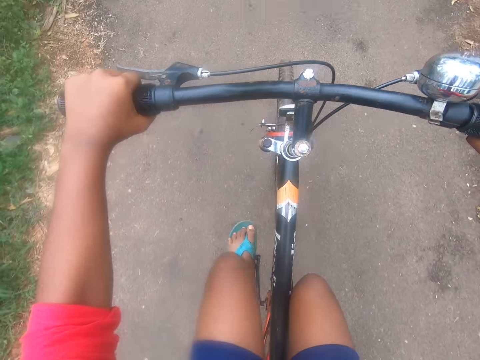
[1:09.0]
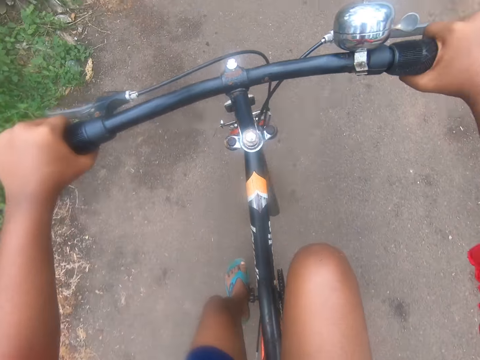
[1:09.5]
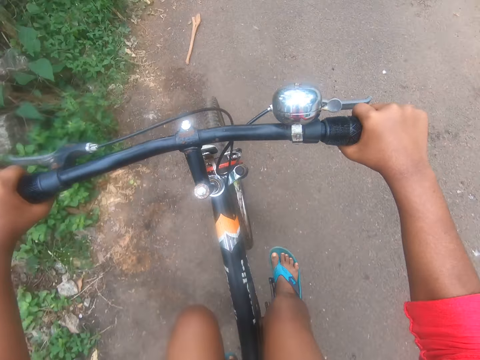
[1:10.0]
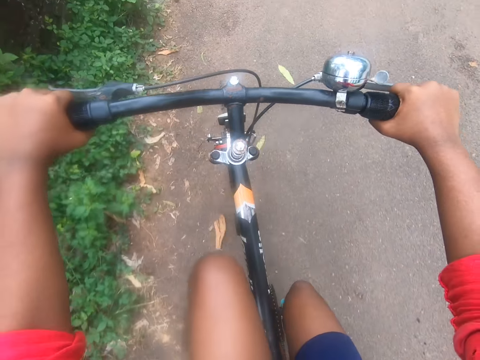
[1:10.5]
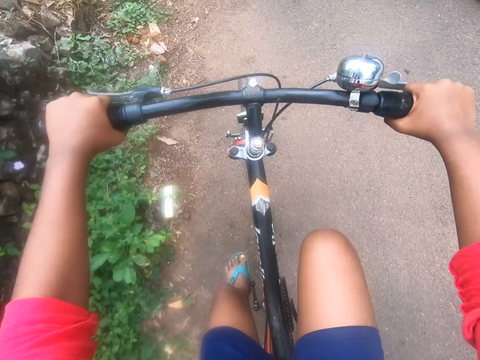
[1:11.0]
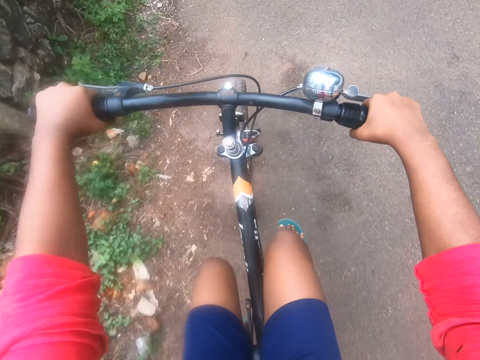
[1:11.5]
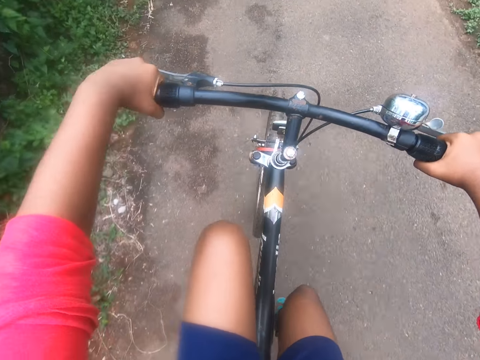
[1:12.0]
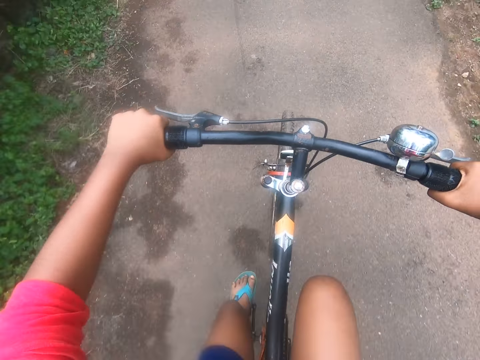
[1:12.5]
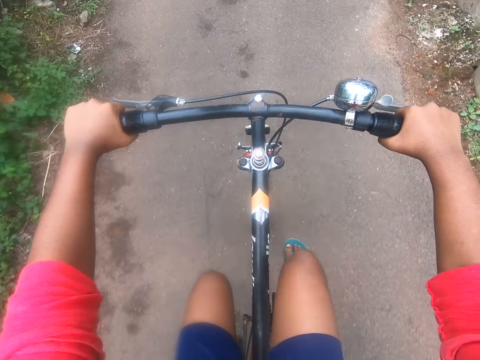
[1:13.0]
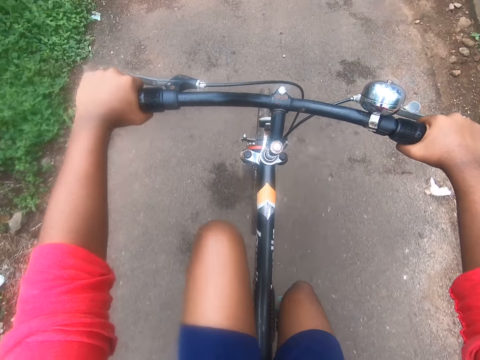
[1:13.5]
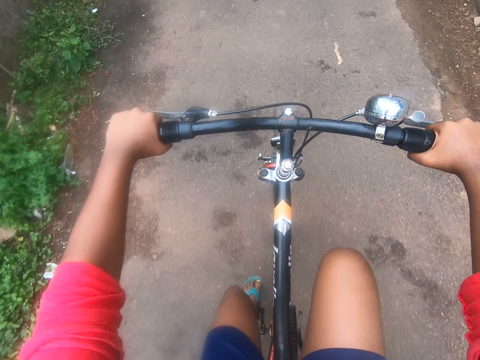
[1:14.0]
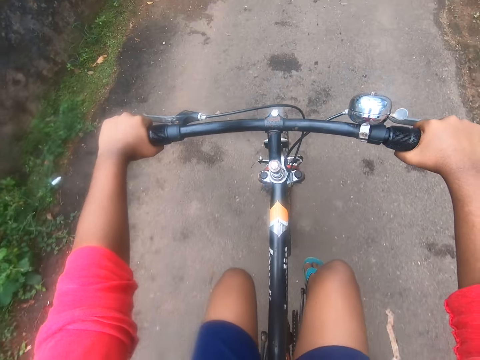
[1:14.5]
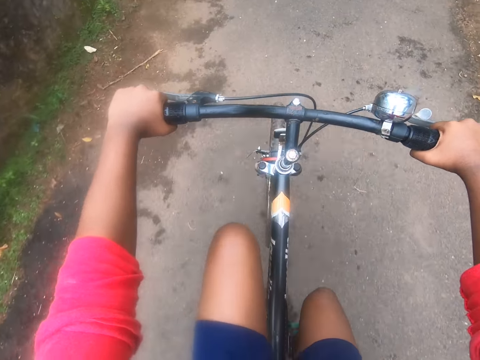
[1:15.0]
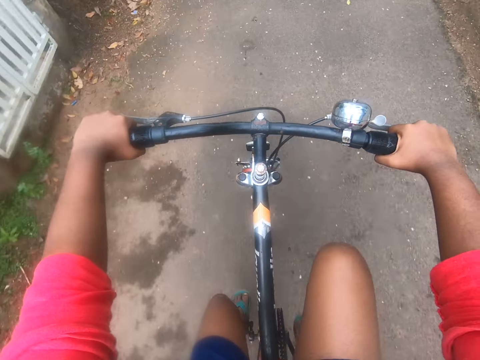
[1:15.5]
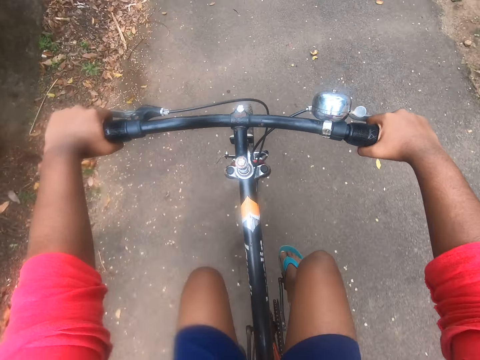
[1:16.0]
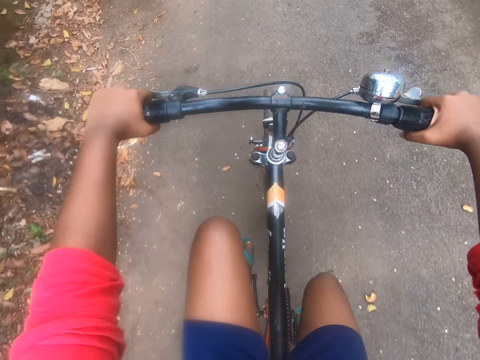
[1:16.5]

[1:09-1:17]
The camera wearer rides past a motorcycle. The motorcycle drives past the camera wearer.

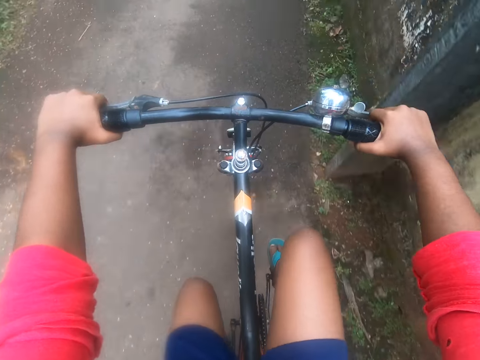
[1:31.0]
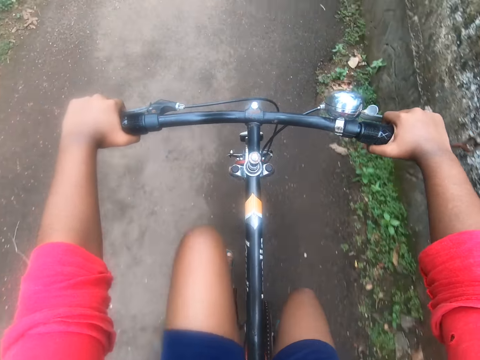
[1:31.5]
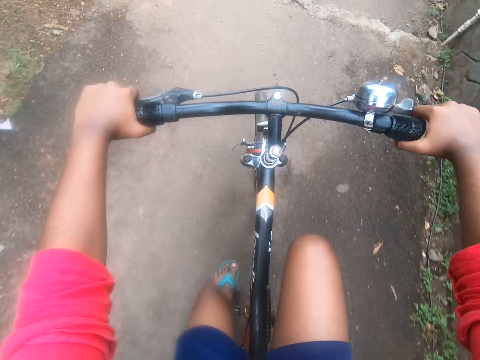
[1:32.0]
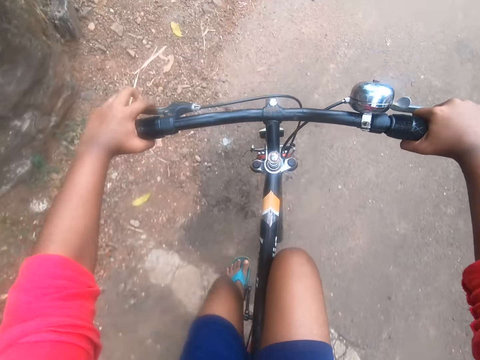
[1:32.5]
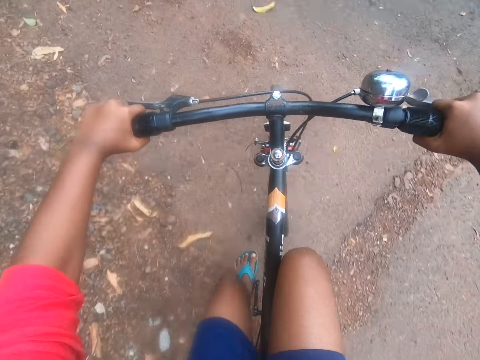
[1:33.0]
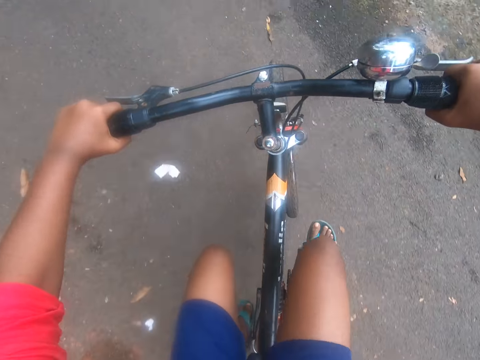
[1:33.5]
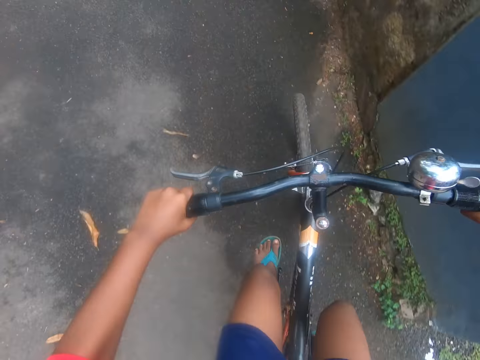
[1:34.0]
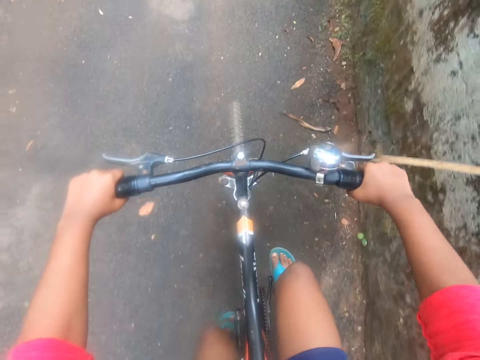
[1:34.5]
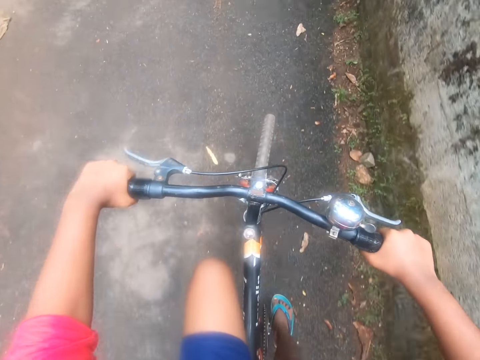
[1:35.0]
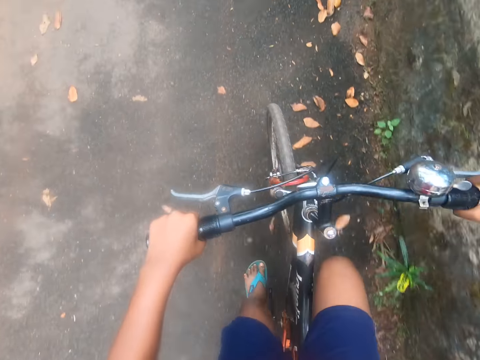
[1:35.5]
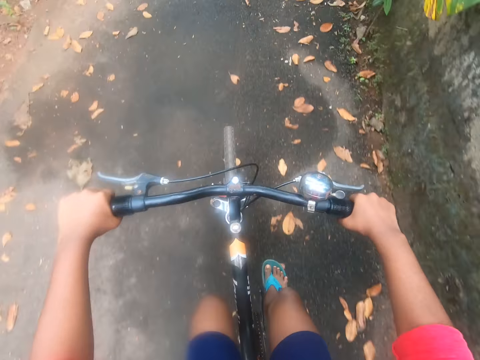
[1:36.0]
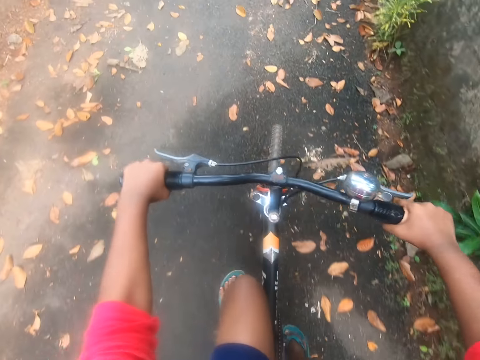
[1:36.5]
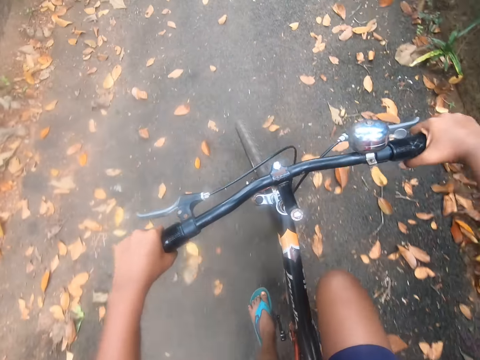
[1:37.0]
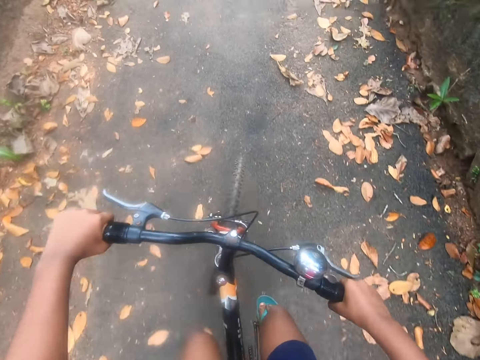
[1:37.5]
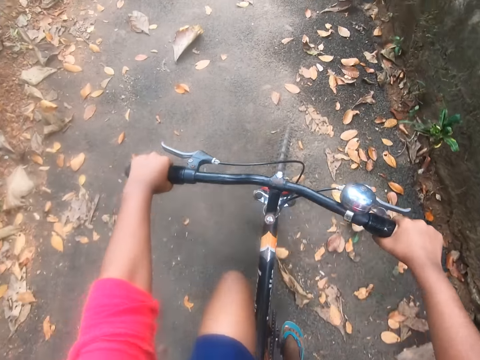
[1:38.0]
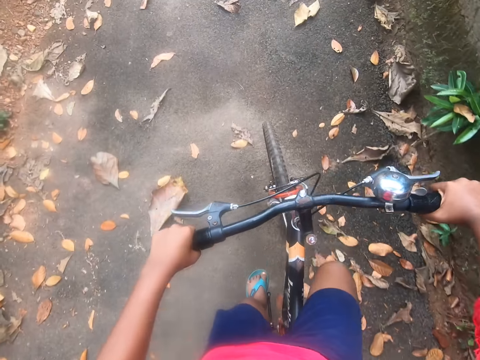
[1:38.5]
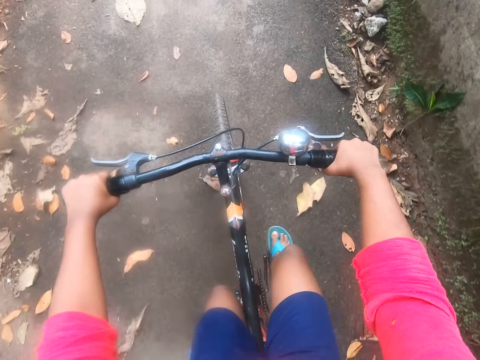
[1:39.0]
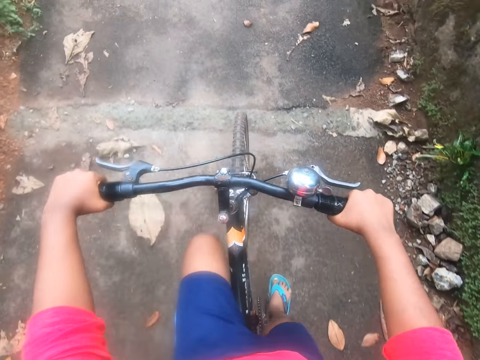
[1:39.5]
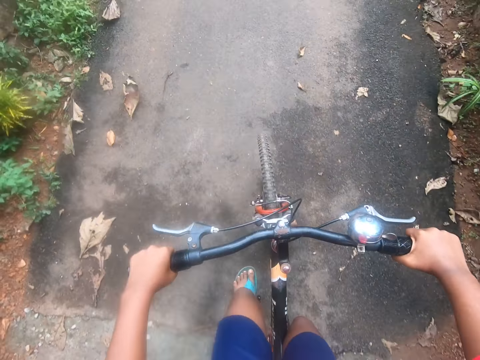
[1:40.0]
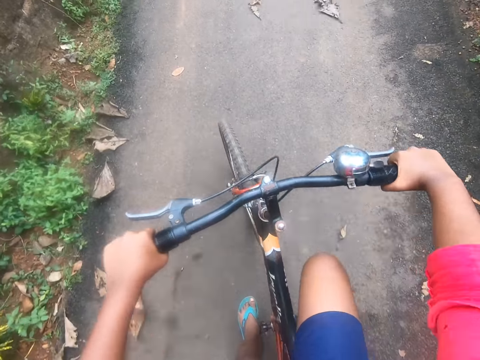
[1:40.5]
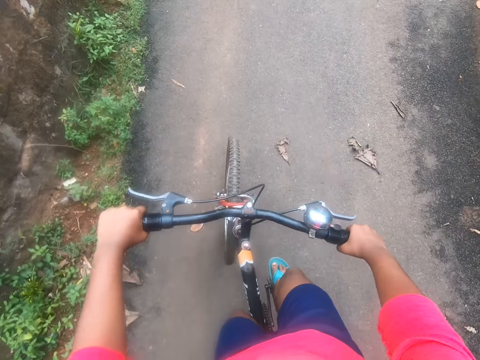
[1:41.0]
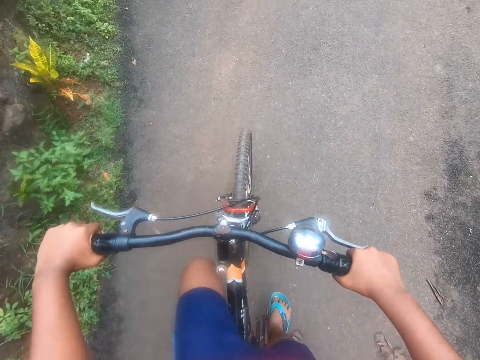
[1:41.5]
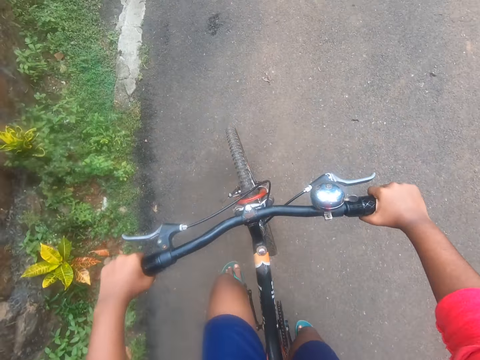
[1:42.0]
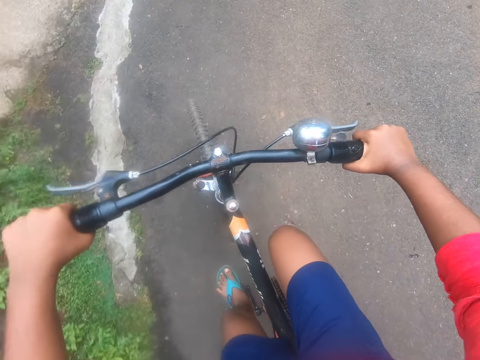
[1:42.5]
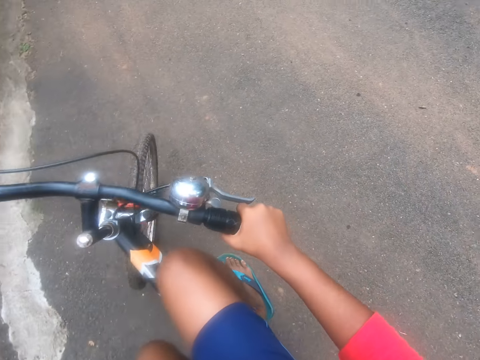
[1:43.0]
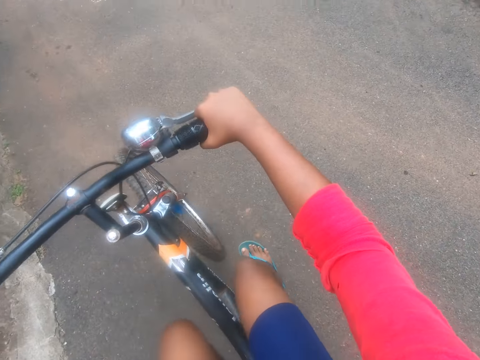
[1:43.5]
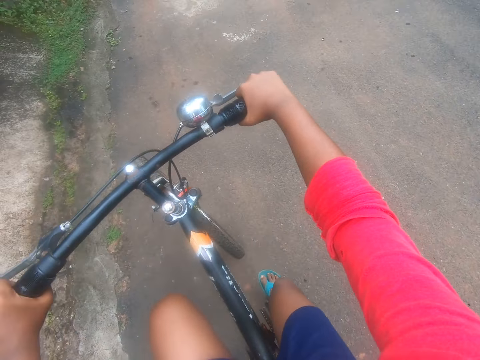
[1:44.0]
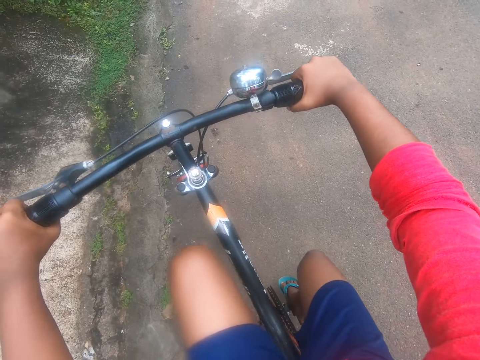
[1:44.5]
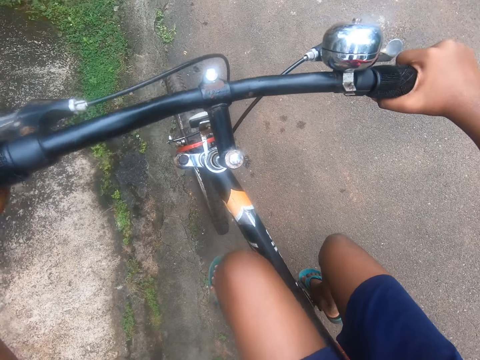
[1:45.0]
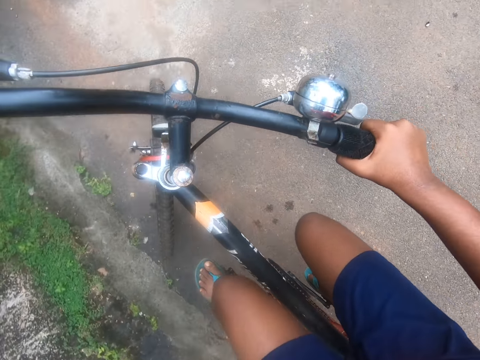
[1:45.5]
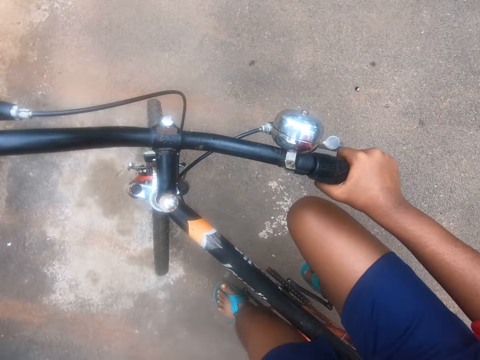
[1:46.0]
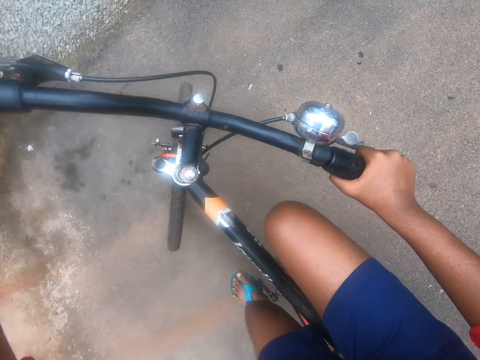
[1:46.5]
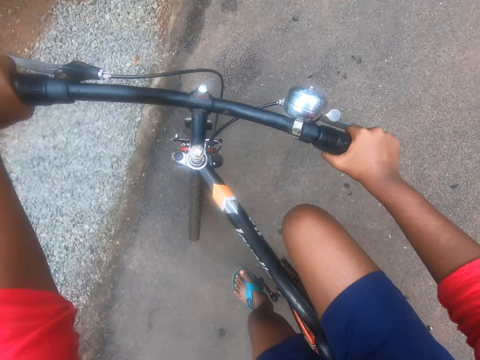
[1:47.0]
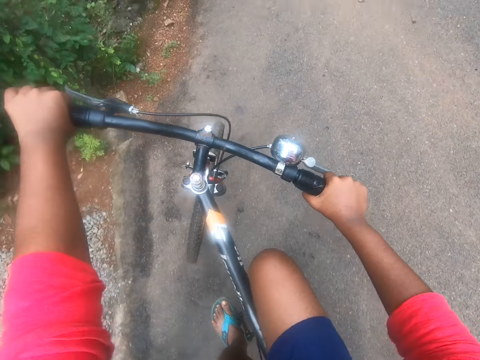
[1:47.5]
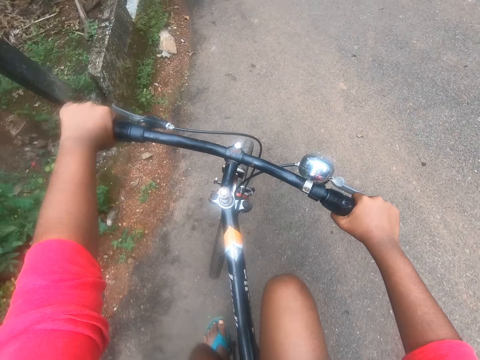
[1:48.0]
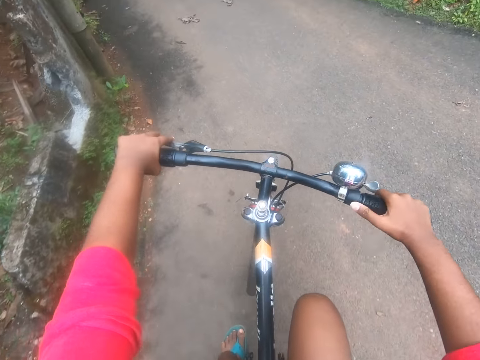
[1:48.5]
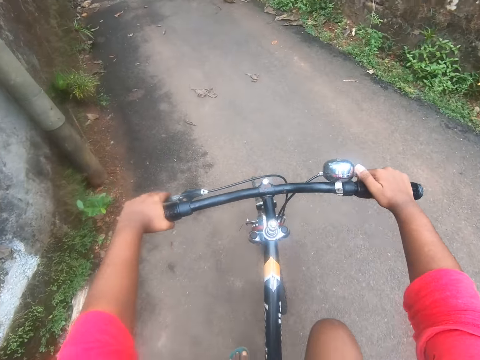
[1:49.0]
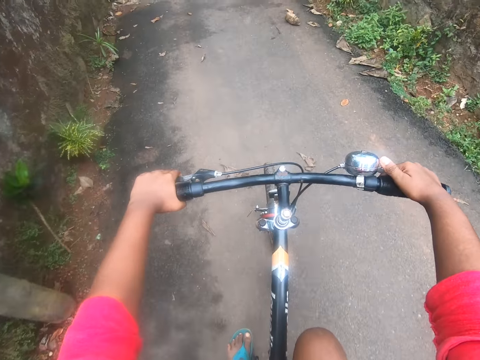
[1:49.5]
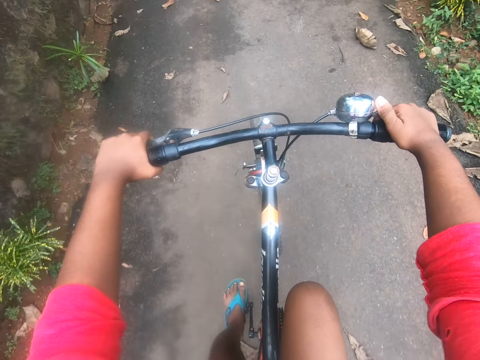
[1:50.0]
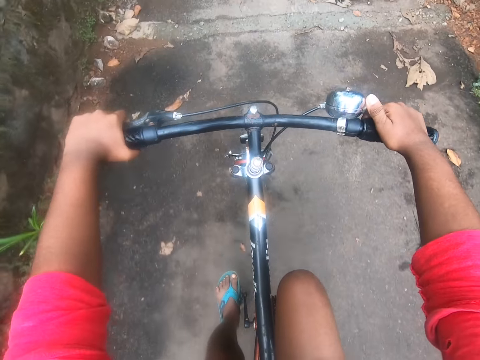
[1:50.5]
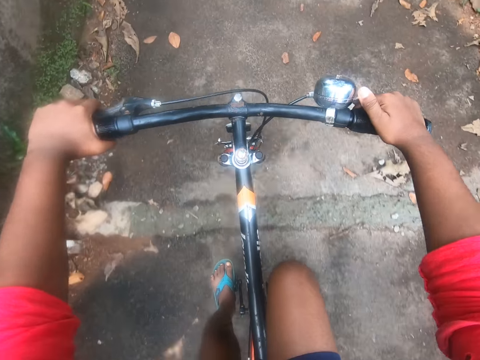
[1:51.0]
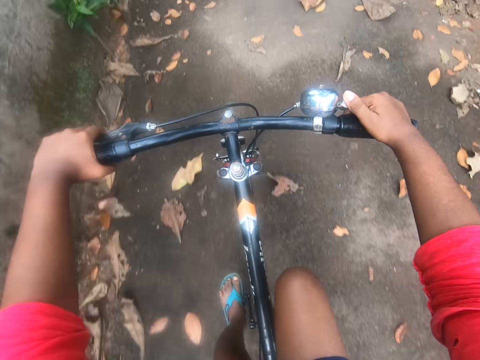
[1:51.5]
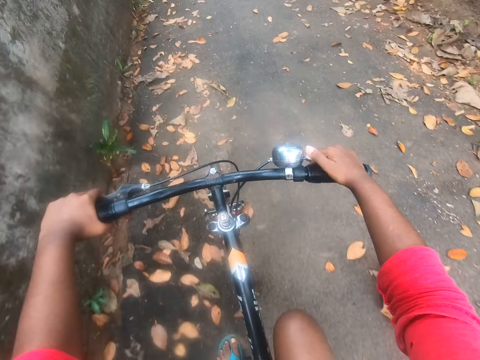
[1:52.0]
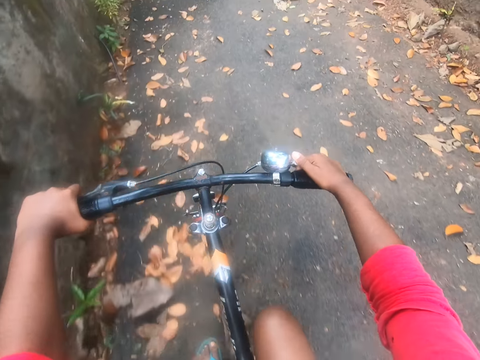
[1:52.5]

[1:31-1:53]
The camera wearer takes a left turning while riding the bicycle. An alarm rings from the camera wearer's bicycle. The camera wearer pants heavily while riding the bicycle. They make a U-turn. They stop paddling the bicycle with both feet. They ride out of the road. They pant heavily. The alarm rings continuously from the camera wearer's bicycle.
